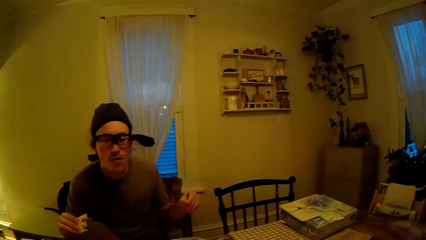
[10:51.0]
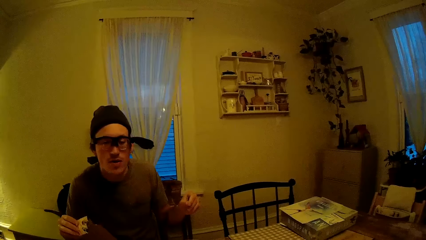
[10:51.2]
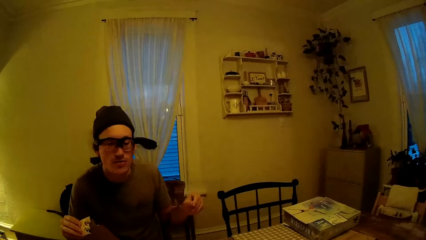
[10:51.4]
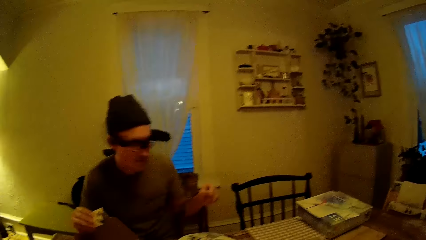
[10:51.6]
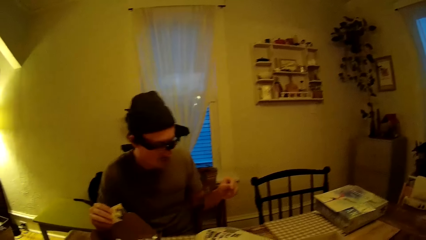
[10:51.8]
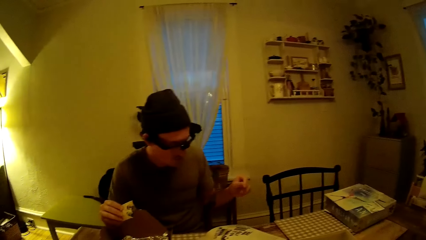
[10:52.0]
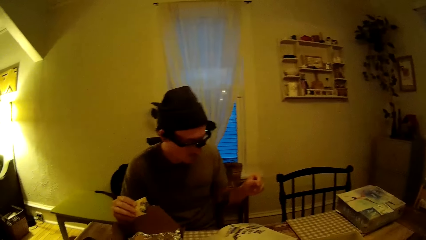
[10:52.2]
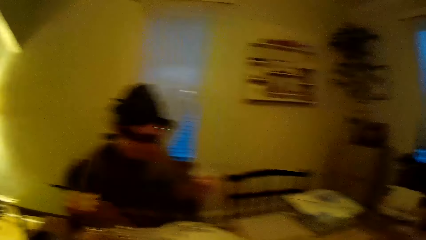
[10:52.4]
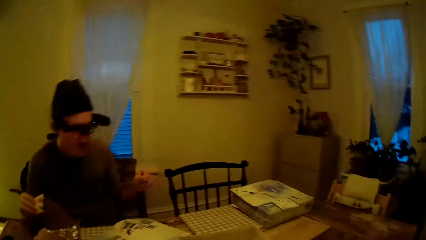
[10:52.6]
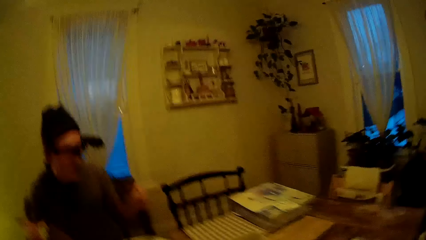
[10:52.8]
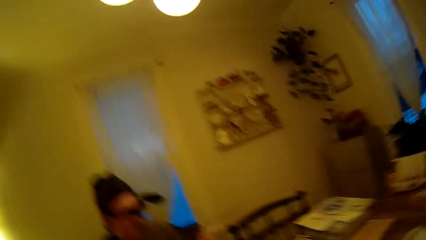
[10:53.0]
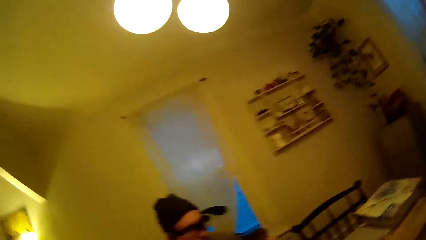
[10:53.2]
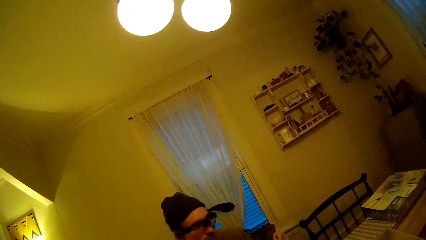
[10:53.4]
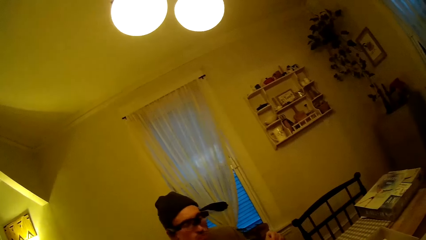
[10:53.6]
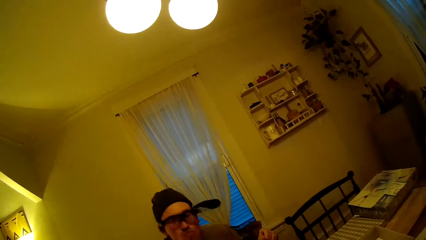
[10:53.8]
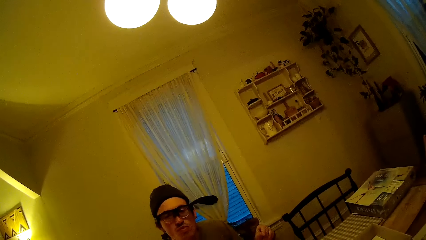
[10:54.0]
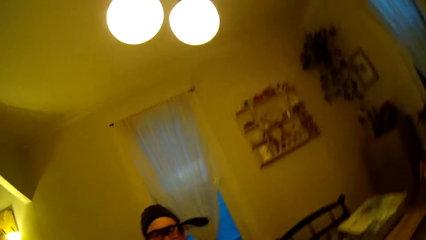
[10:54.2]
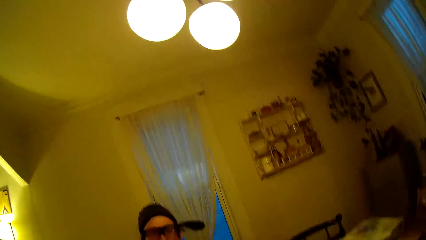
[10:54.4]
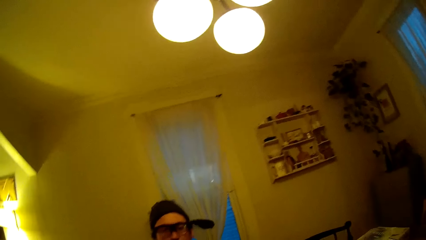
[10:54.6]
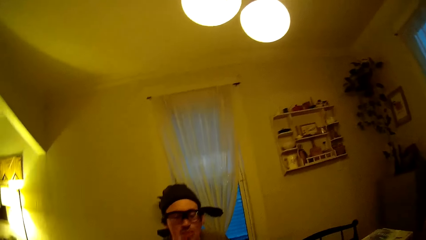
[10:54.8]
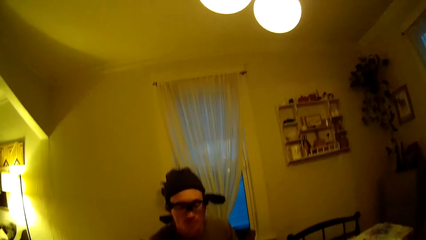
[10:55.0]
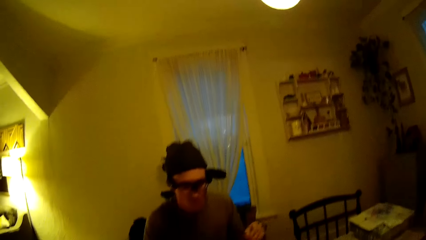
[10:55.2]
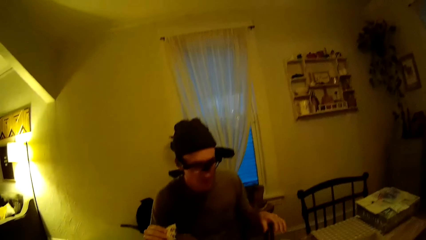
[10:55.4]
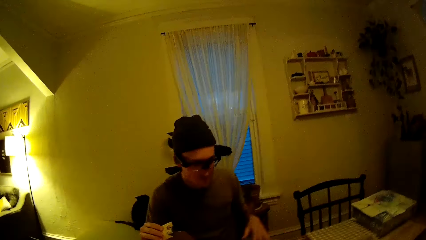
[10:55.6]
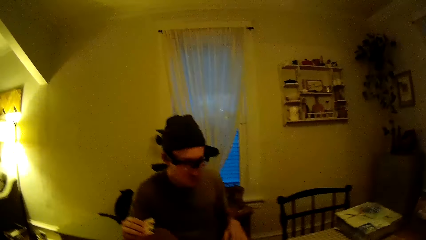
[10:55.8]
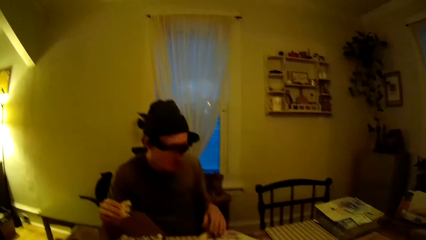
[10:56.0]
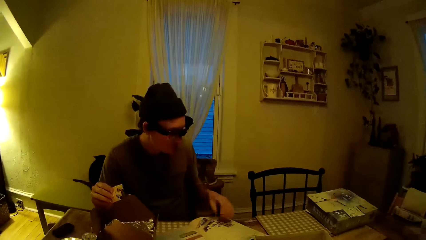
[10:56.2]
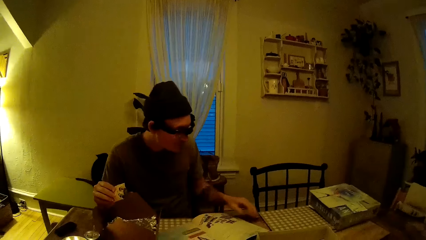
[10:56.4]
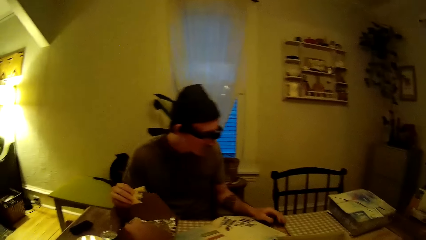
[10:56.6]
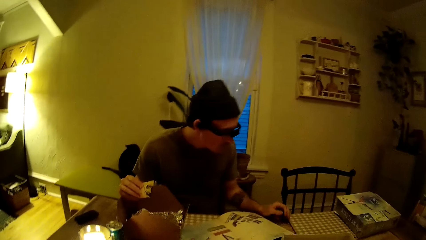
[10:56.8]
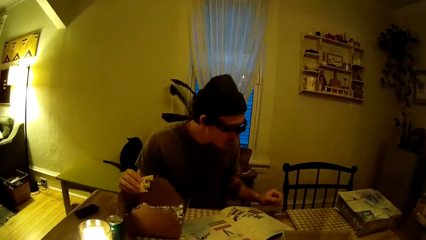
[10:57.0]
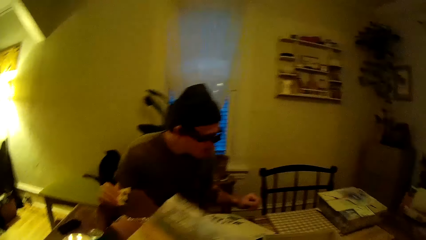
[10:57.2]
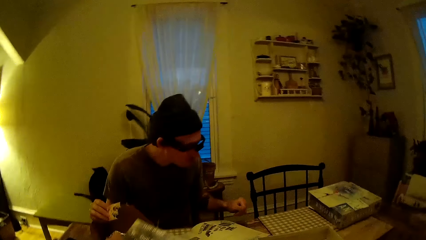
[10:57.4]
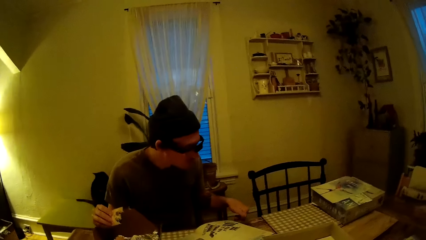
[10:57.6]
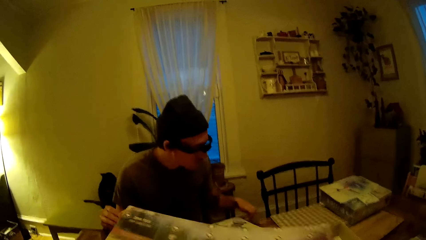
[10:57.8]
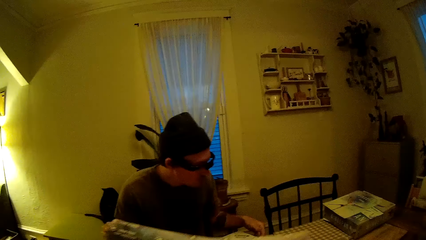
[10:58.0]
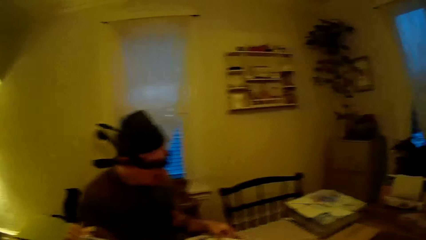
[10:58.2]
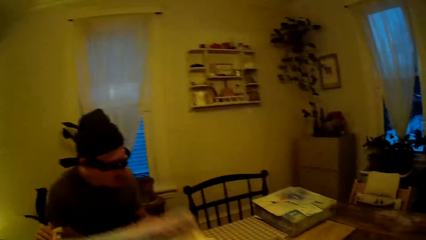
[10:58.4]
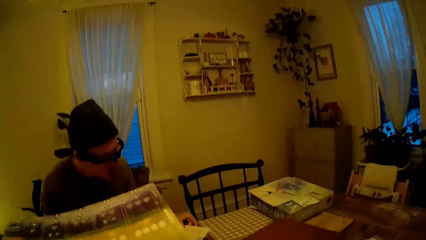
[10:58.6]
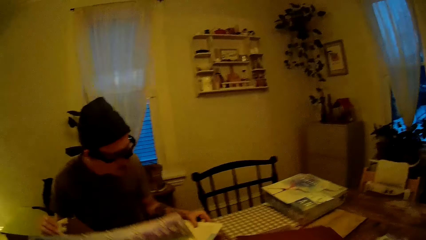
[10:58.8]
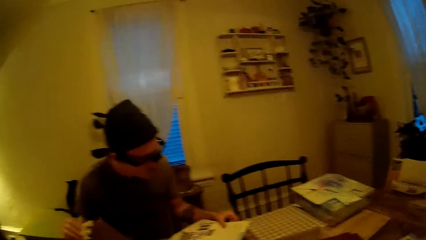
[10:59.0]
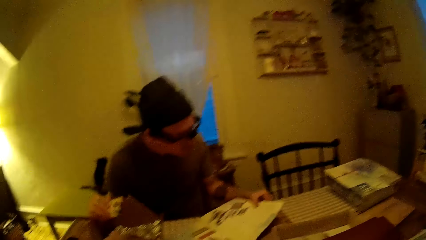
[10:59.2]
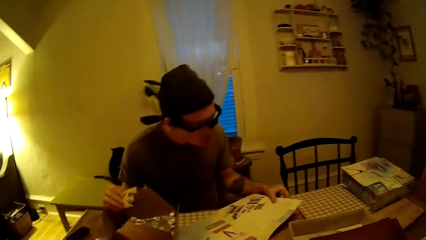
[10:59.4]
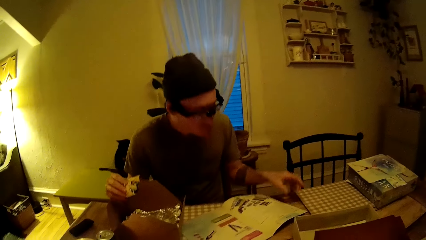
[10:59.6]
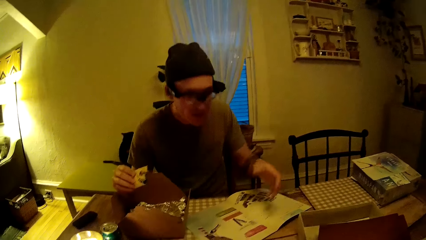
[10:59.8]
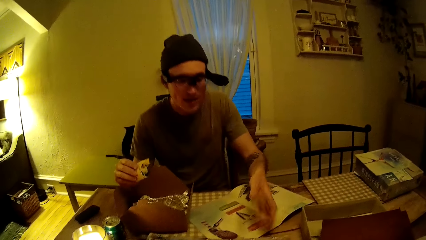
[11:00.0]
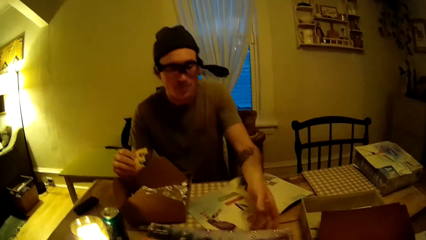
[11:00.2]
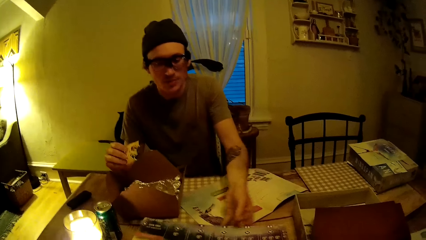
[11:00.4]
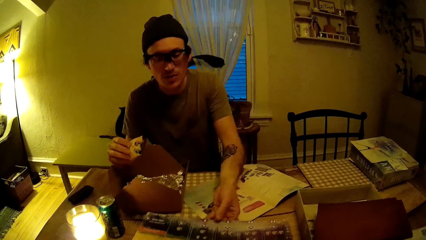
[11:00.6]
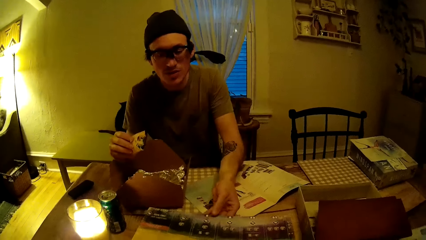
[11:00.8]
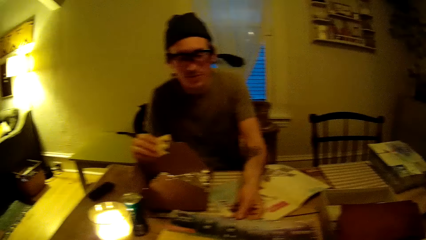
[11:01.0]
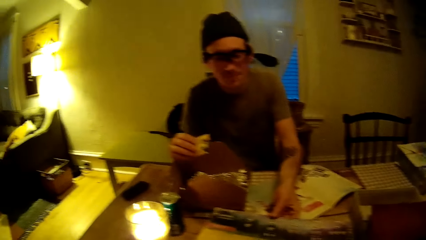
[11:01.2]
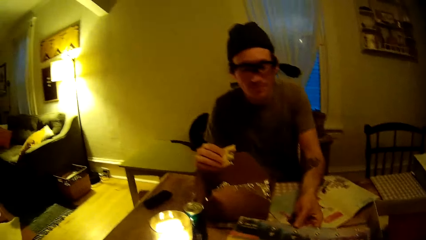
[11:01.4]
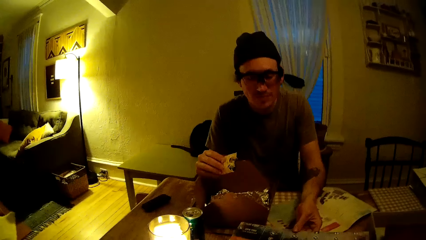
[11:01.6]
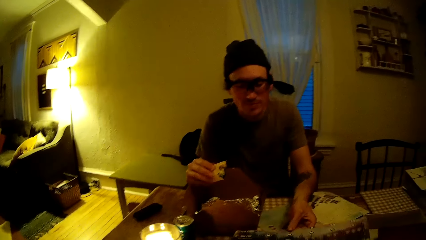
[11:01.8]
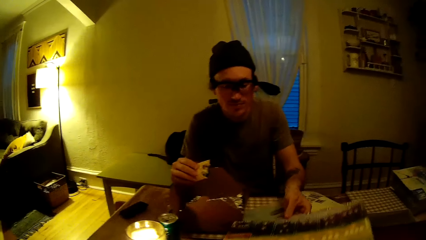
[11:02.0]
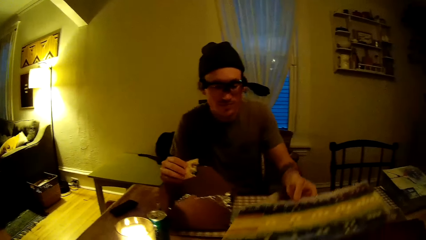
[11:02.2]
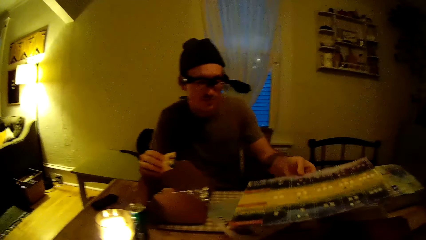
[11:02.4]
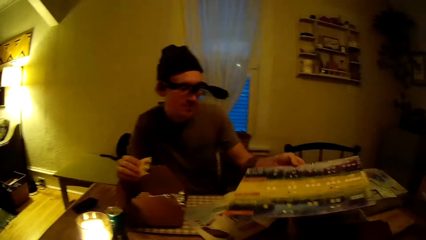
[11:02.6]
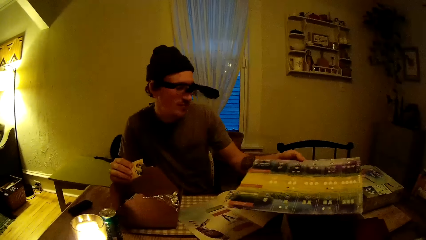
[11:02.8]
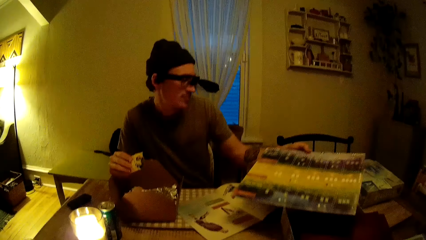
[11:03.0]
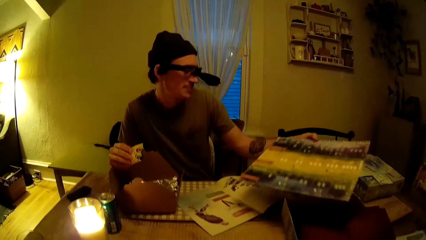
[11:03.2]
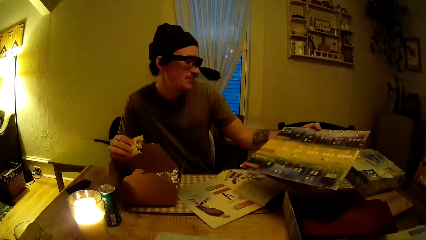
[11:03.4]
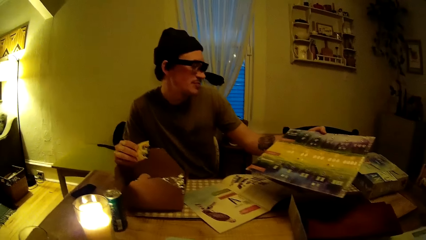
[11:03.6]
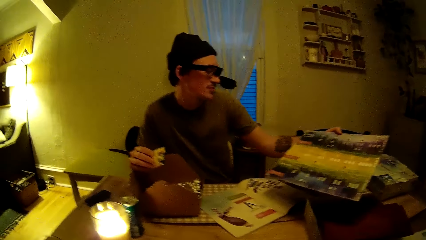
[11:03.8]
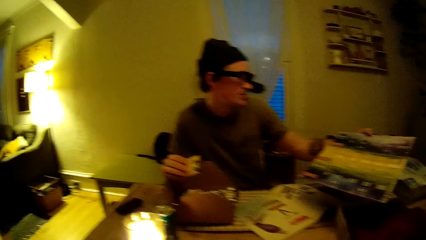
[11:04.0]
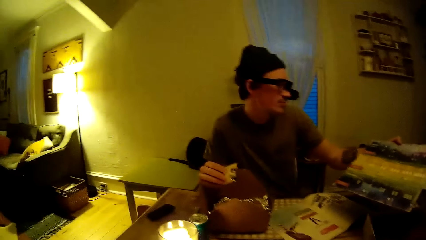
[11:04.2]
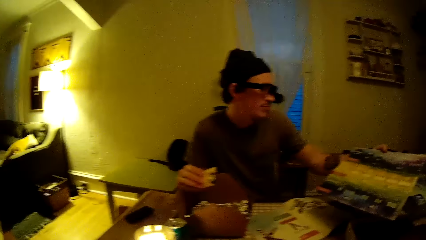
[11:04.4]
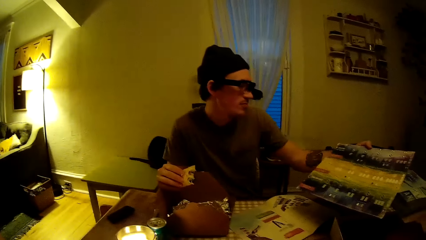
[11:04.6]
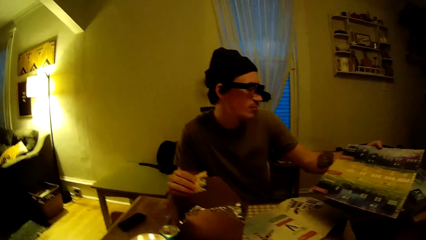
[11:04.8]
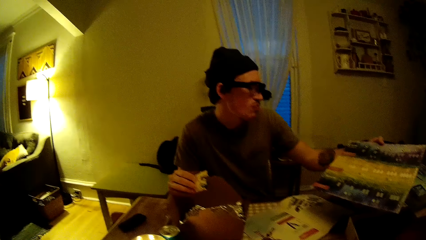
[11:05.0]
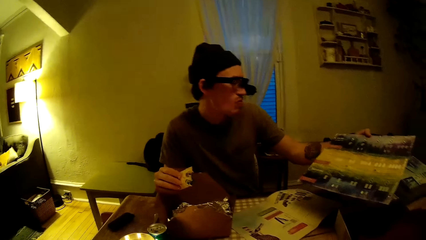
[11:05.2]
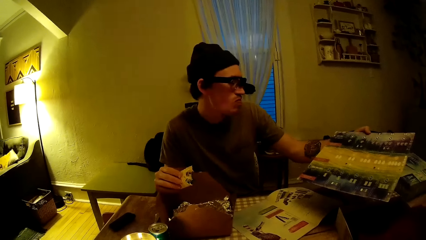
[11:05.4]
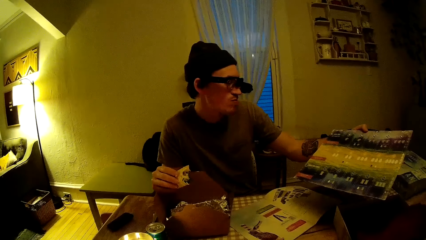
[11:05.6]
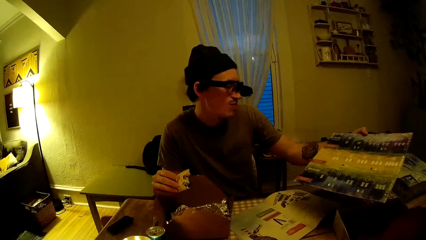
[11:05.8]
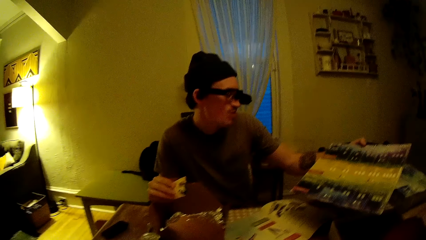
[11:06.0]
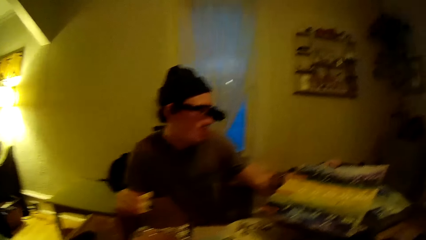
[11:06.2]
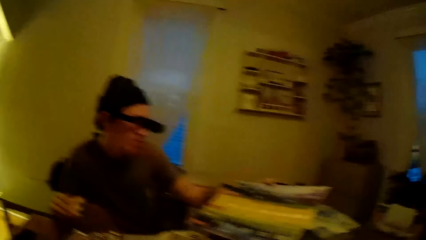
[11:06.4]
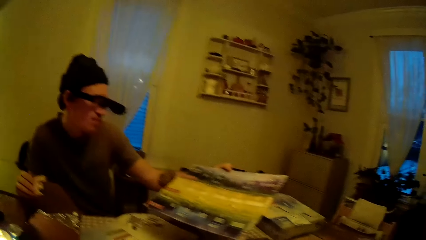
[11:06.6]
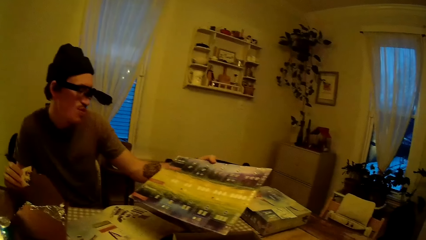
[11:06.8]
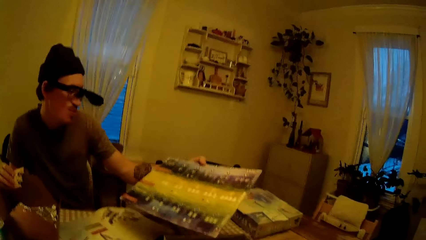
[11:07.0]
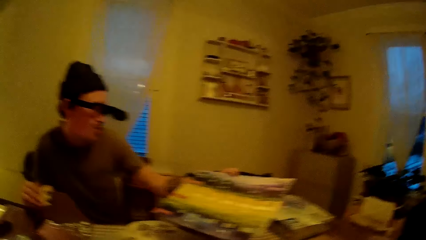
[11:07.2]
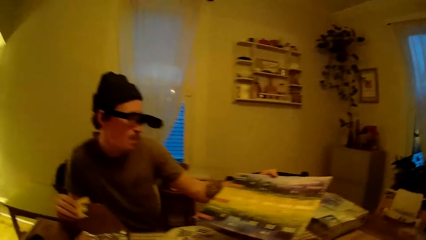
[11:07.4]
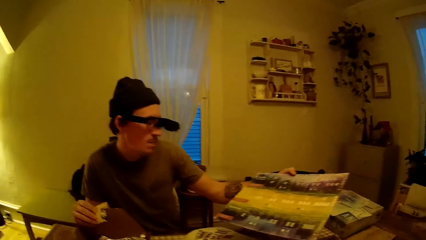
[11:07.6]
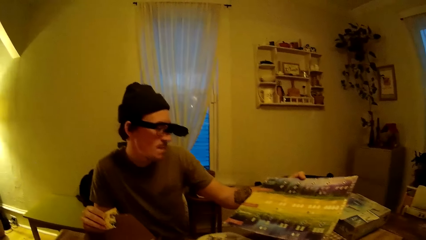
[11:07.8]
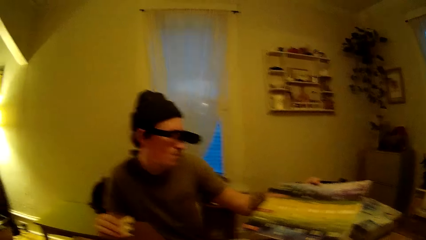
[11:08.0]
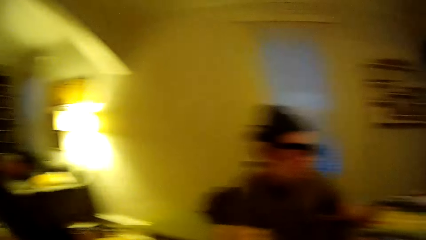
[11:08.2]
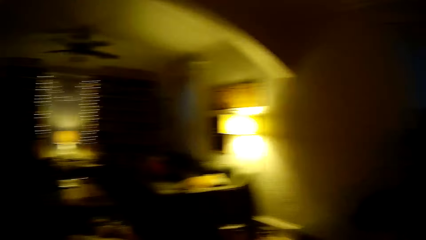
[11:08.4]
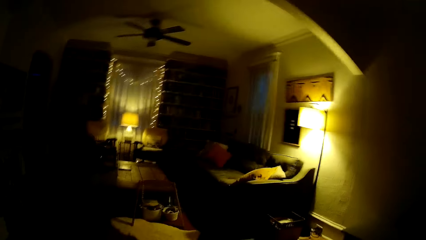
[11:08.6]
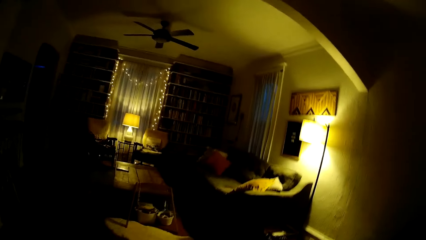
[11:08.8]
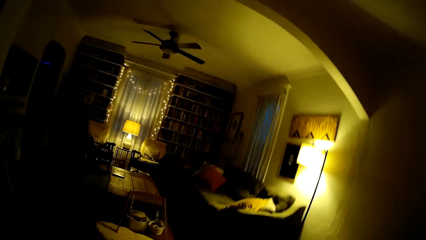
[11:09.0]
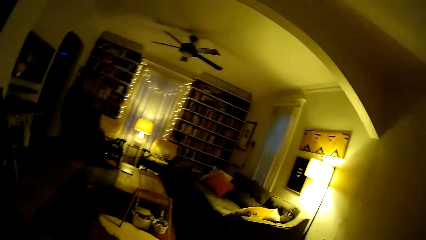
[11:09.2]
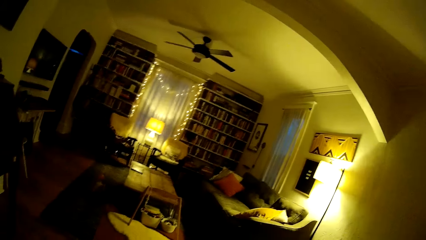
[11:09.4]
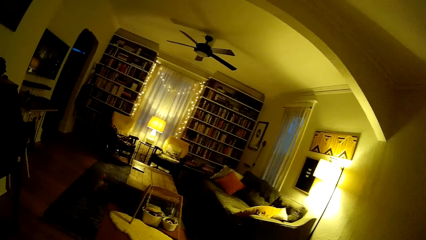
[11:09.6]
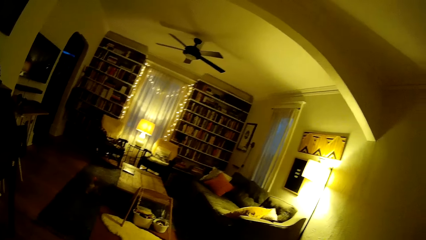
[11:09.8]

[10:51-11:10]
The man touches the brochure with his left hand. The camera wearer moves a book. They hold the game board in both hands. The man picks up the game board with his left hand from the table. The man stares at the game board.
